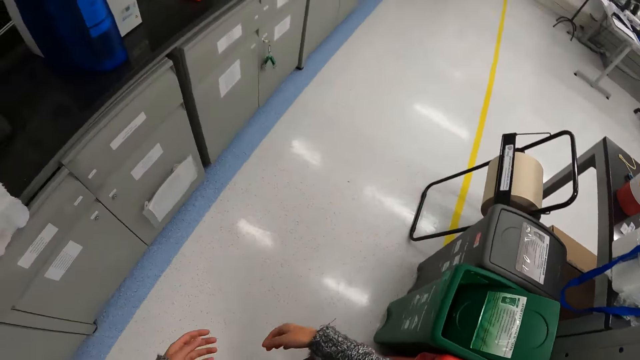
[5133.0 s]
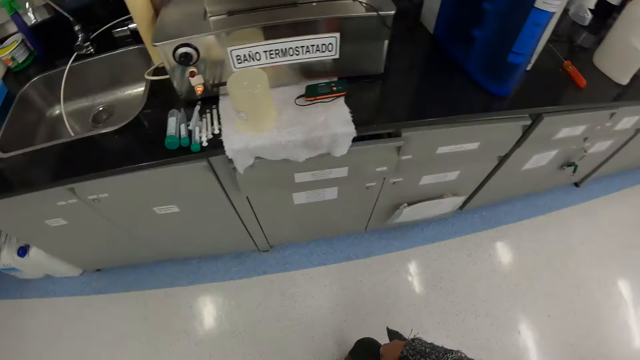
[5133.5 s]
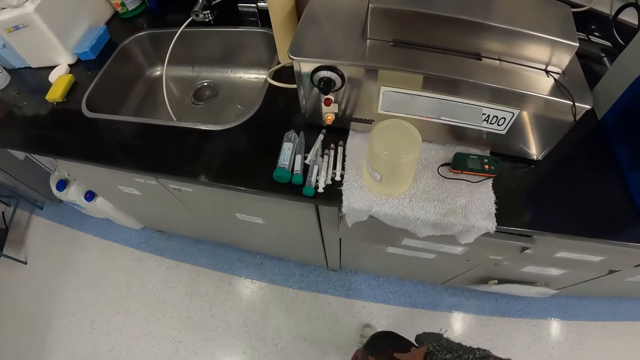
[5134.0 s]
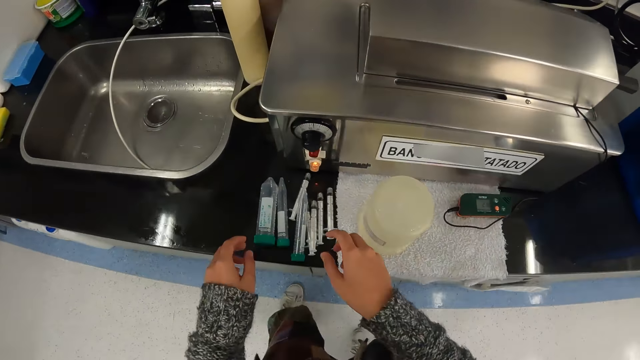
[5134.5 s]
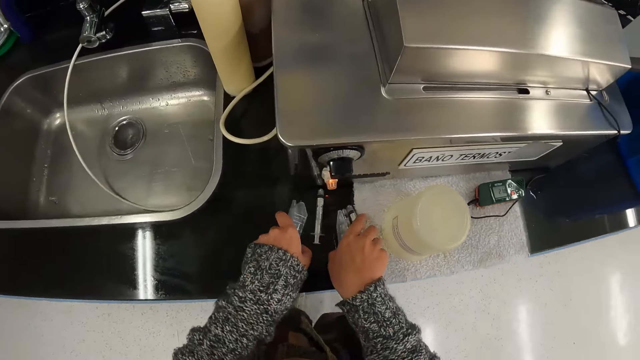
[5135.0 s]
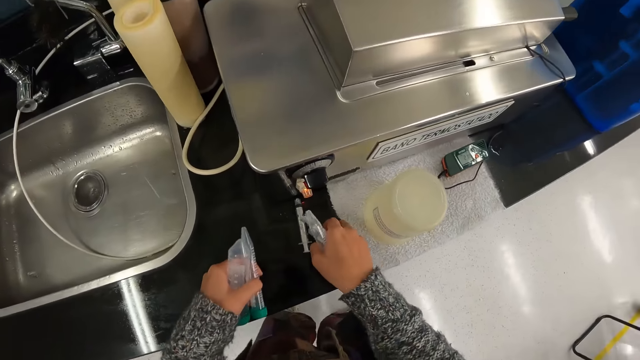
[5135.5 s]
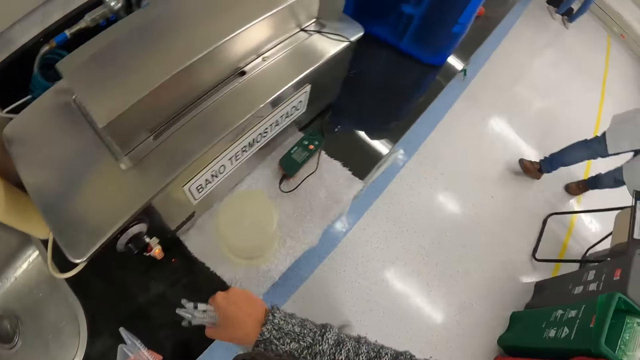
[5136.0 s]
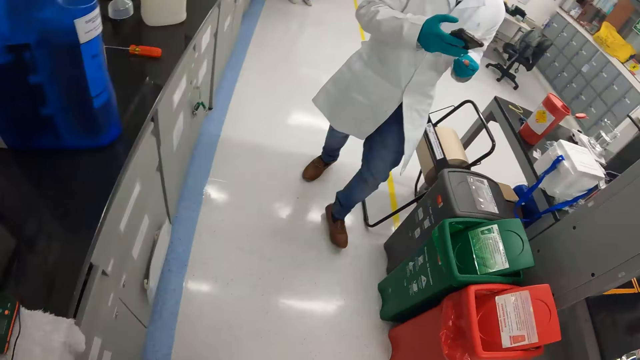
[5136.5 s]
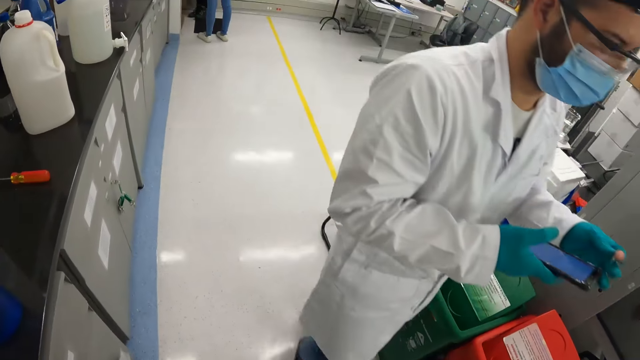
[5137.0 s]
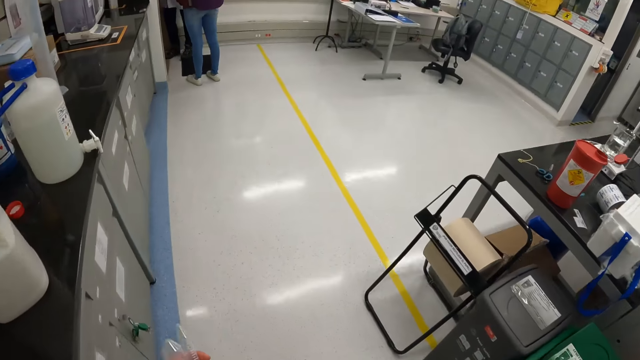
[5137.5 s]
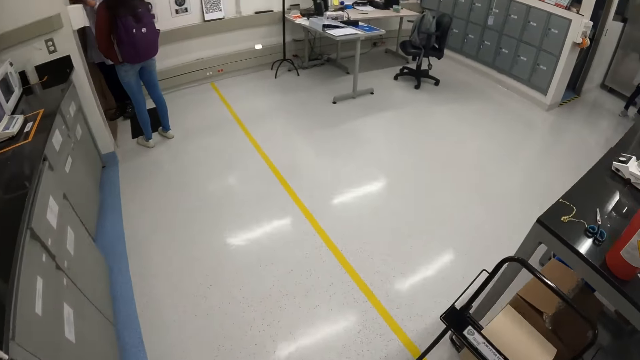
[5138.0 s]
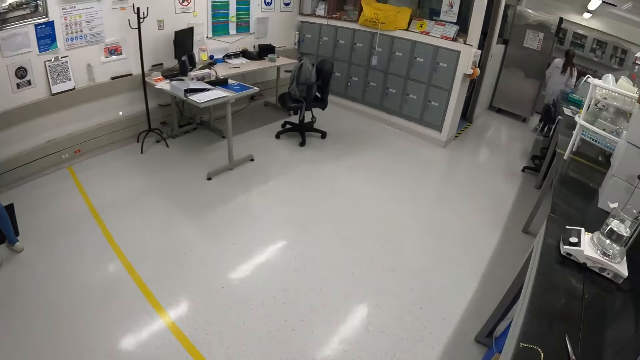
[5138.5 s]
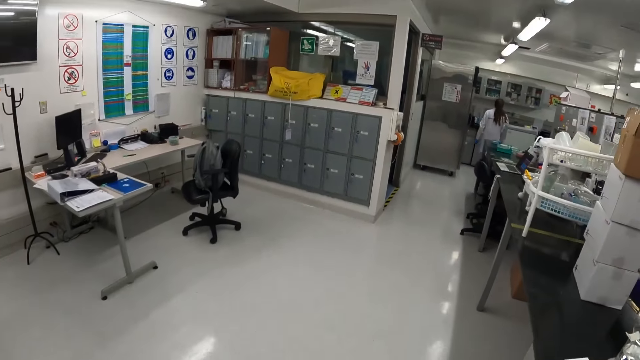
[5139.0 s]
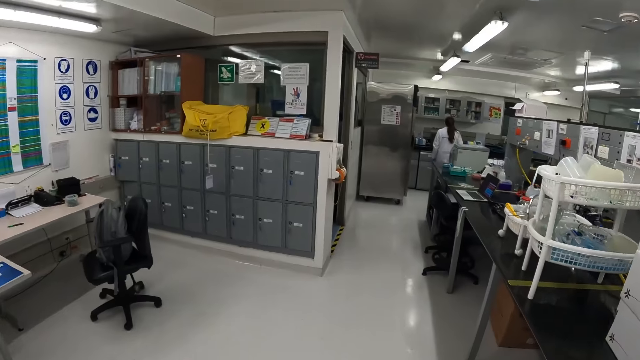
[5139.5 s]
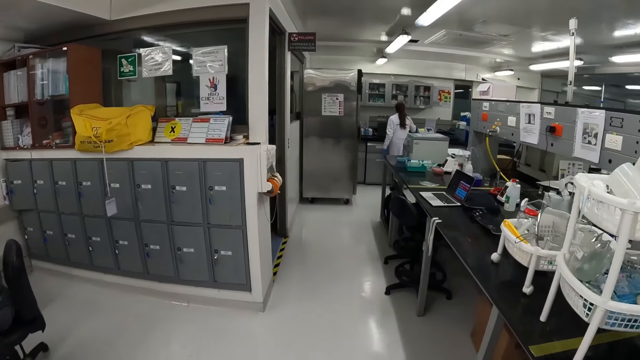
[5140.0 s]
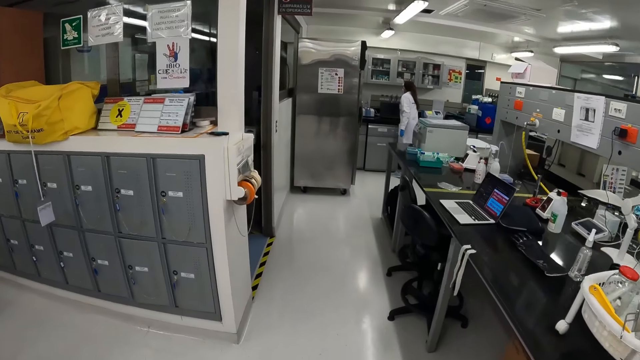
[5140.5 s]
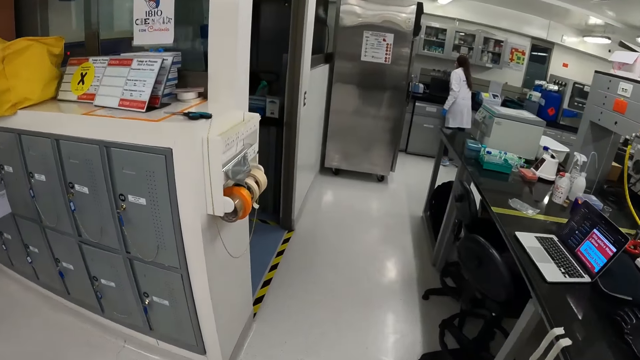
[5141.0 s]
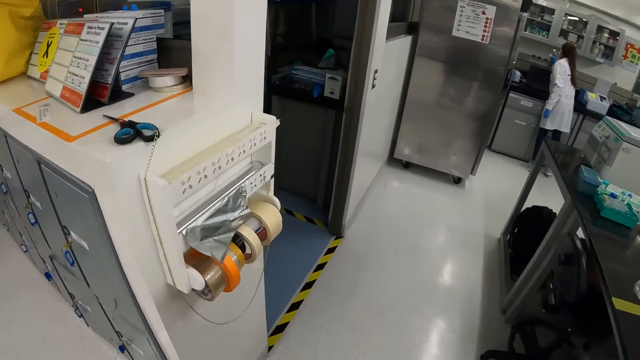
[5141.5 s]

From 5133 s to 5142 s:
The camera wearer turns around and walks around. They pick up the syringe and test tube around the sink area. They turn around and walk around.

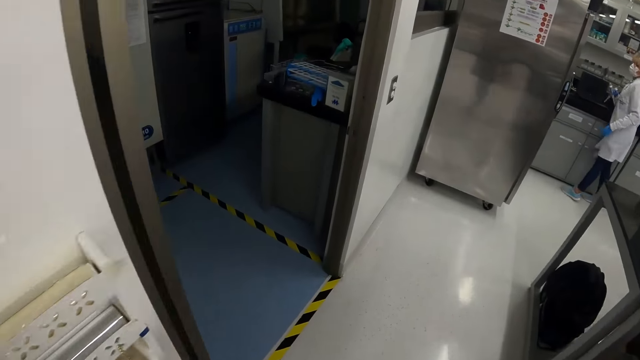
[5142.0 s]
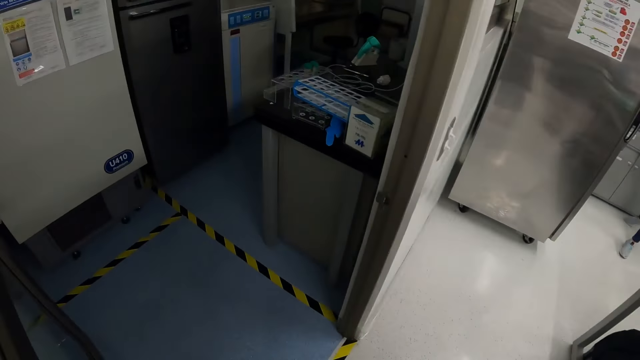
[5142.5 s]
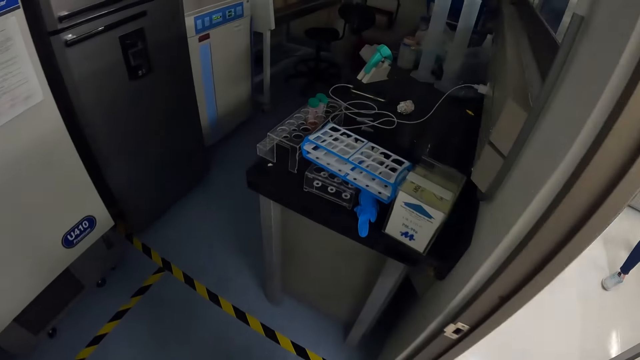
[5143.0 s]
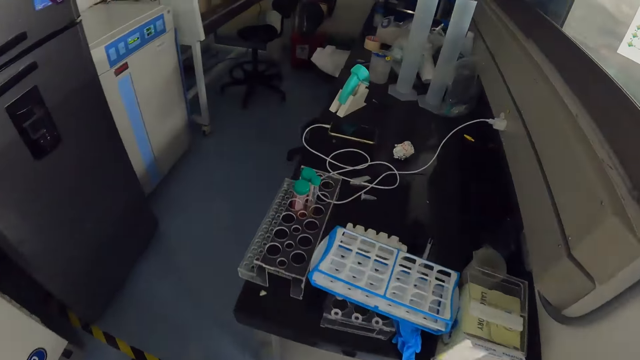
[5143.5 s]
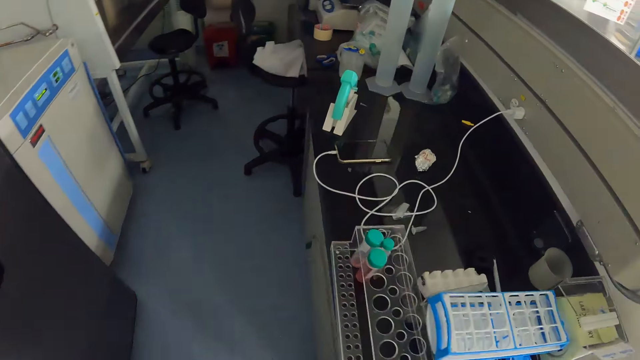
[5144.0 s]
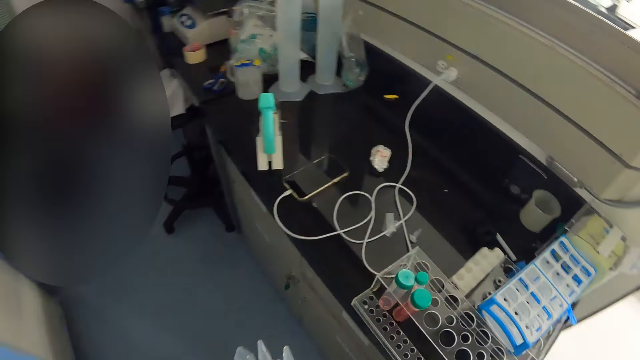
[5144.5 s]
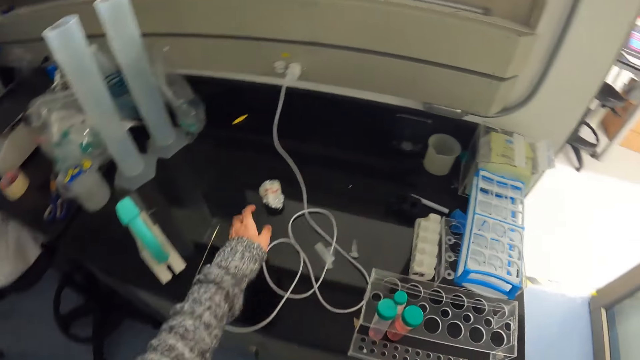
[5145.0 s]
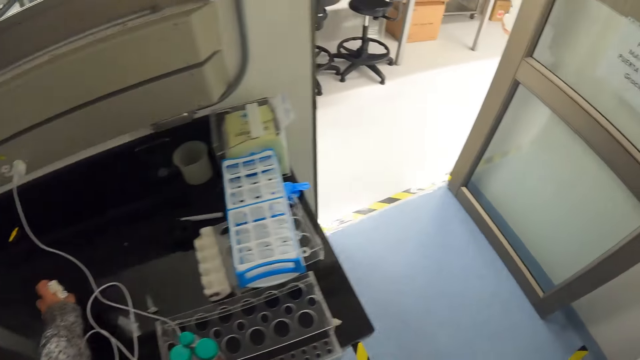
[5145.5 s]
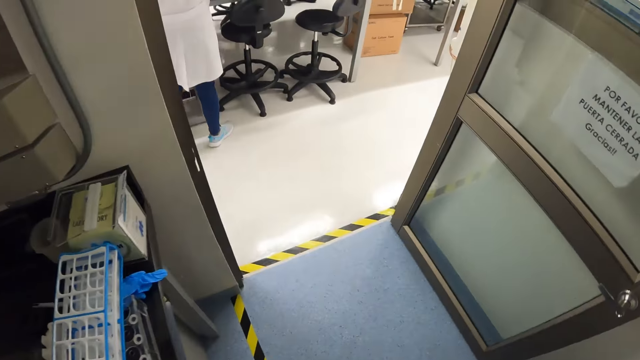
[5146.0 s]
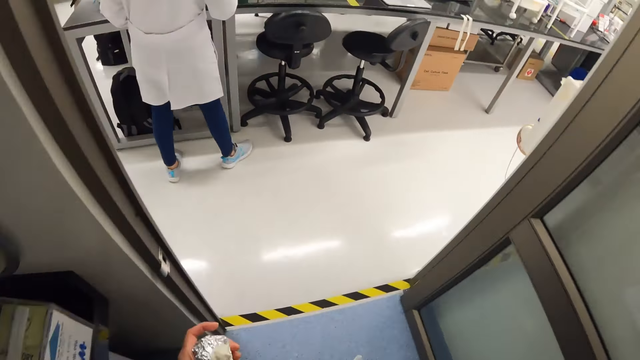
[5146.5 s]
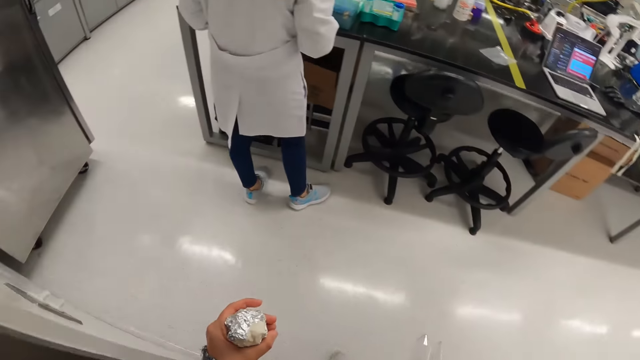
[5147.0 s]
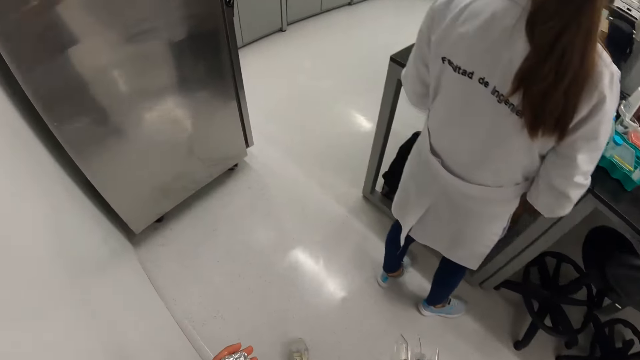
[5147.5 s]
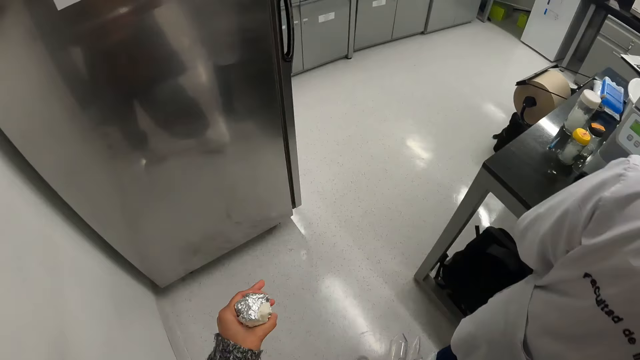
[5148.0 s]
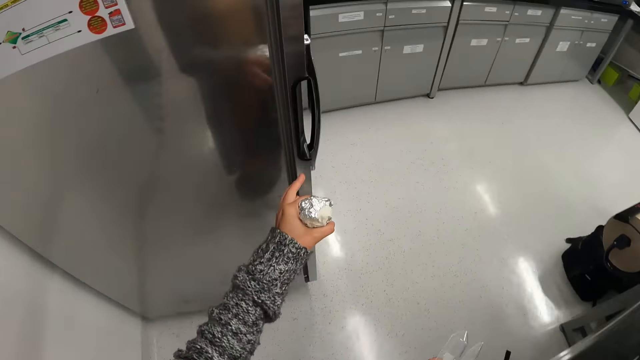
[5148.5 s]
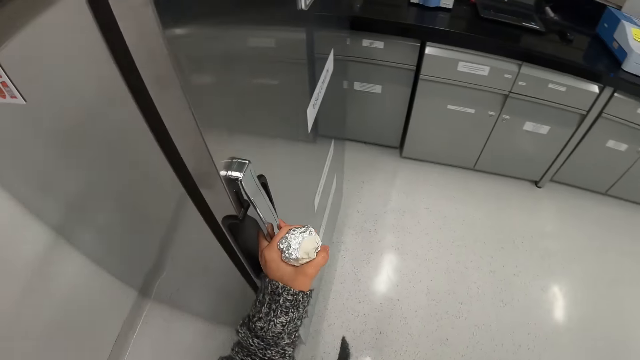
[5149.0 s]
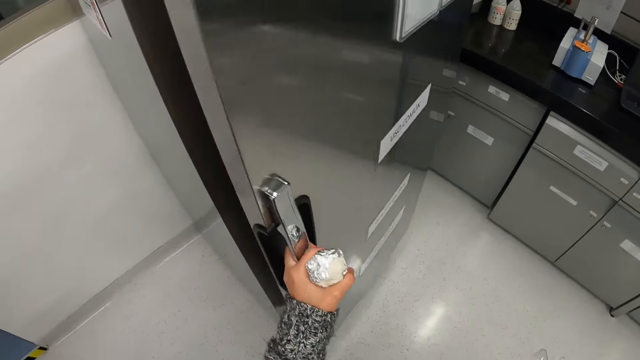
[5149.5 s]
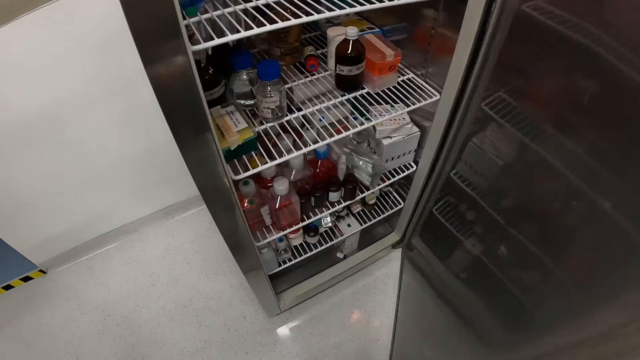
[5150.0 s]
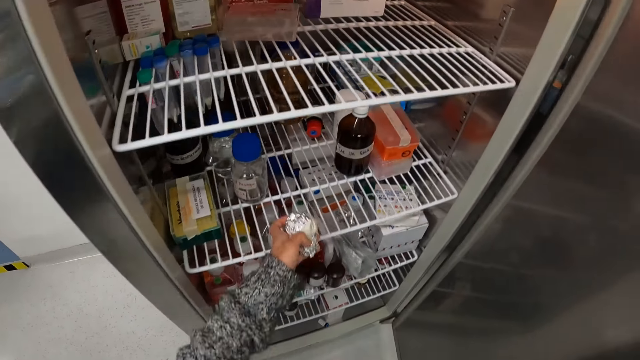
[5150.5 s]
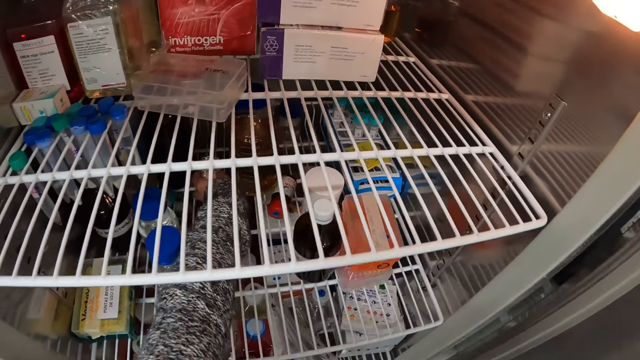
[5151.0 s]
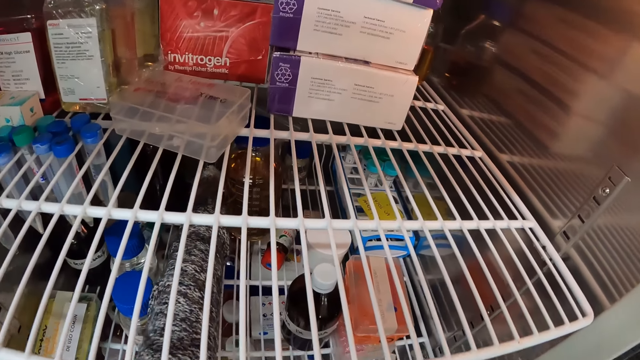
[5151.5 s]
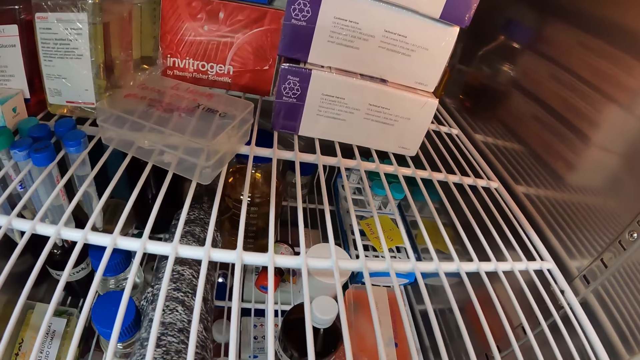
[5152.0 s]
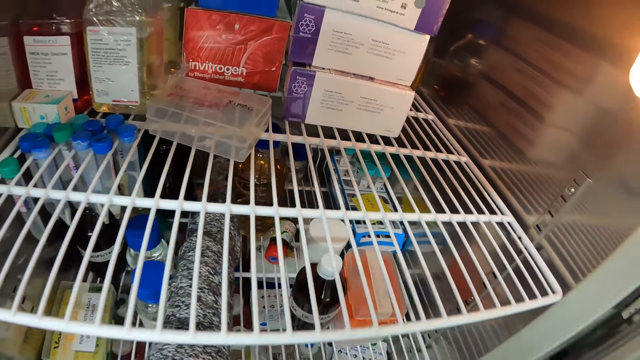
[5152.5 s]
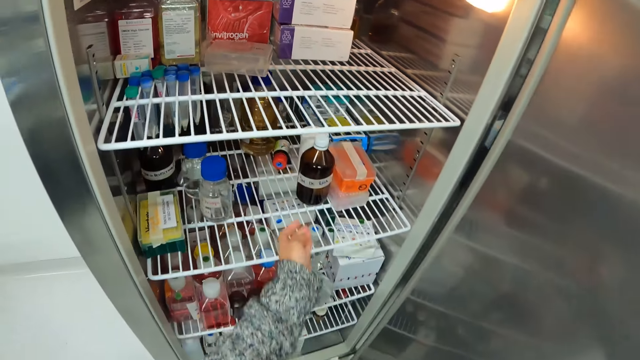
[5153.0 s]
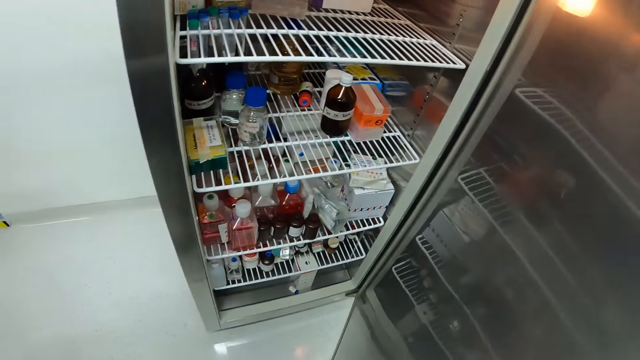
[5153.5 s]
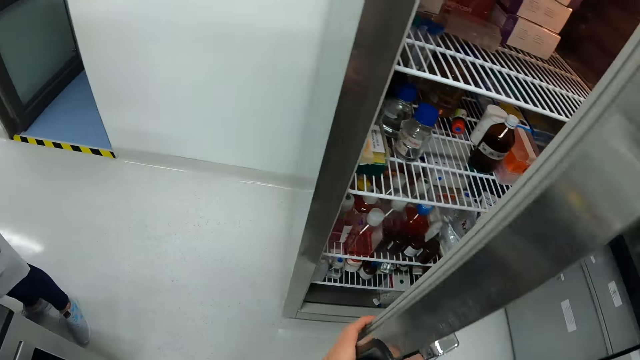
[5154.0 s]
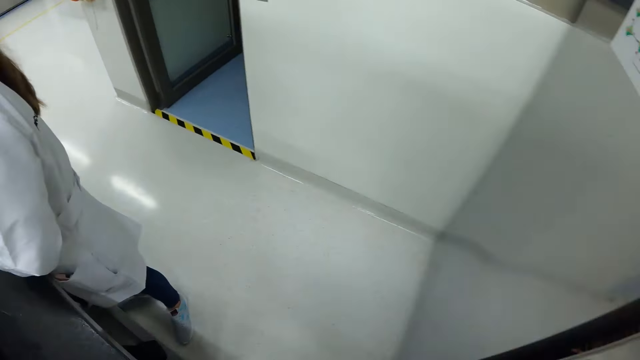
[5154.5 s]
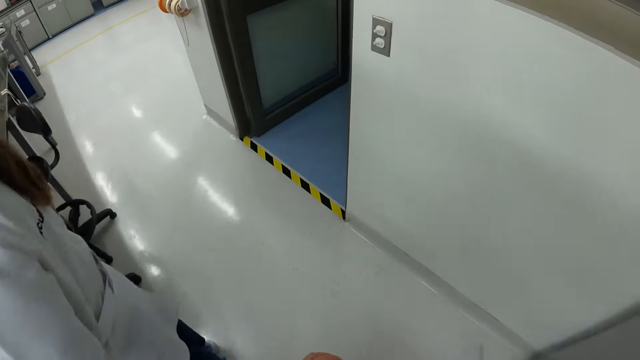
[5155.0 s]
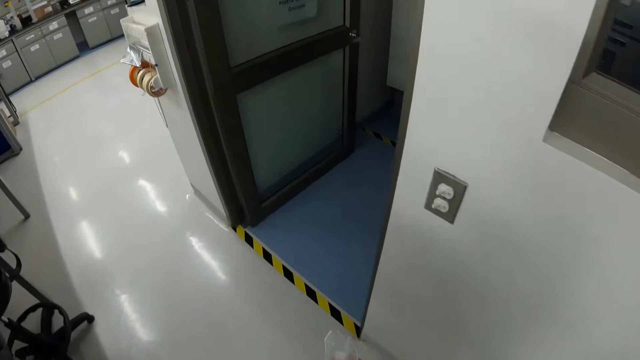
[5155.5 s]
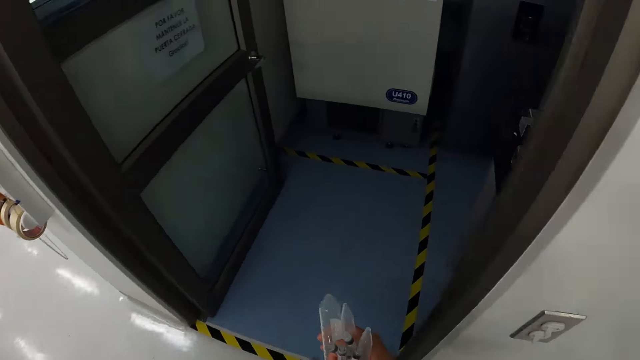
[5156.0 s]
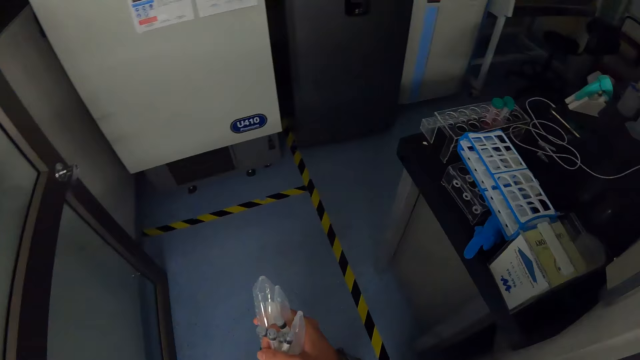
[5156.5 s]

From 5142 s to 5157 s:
The camera wearer turns around. They pick up the aluminum foil and walk around the laboratory. They hold the refrigerator door and open the fridge door. They place the aluminum foil in the refrigerator. They close the fridge door and walk around the laboratory.
